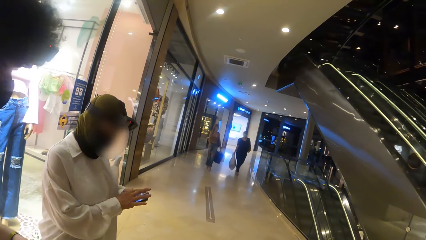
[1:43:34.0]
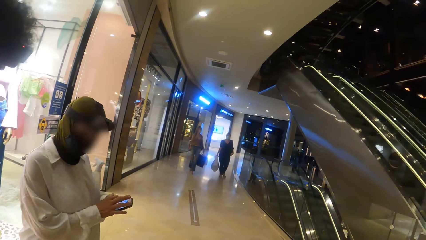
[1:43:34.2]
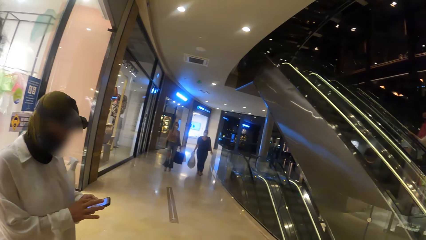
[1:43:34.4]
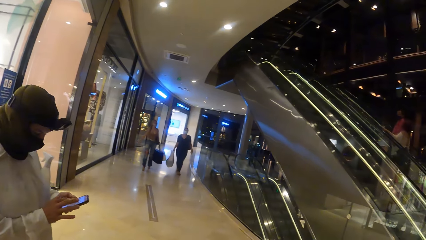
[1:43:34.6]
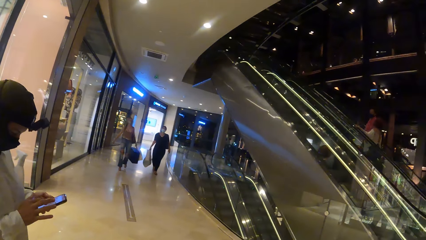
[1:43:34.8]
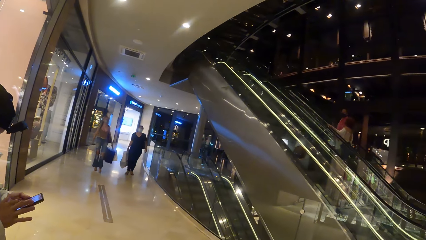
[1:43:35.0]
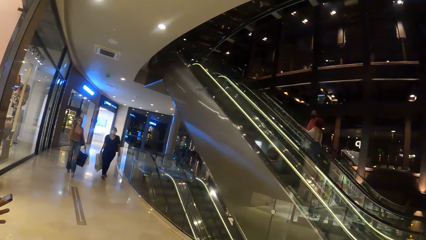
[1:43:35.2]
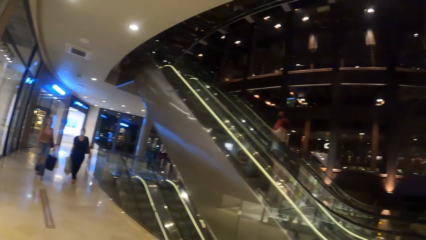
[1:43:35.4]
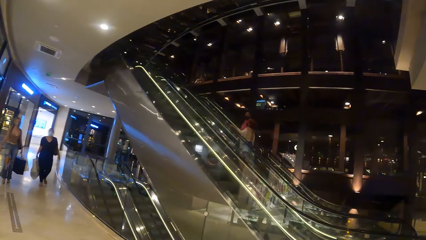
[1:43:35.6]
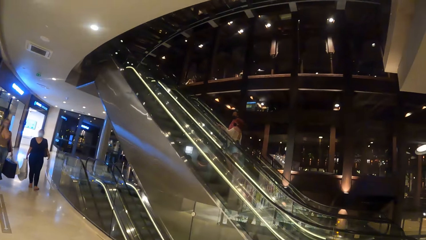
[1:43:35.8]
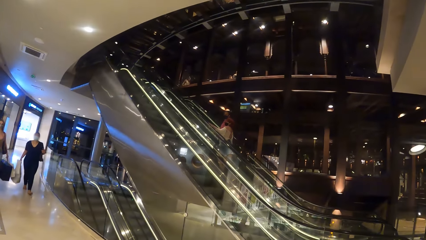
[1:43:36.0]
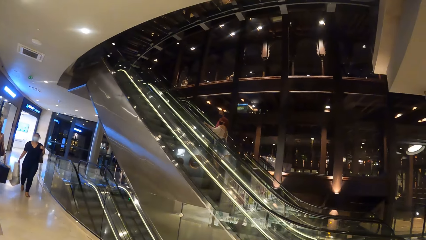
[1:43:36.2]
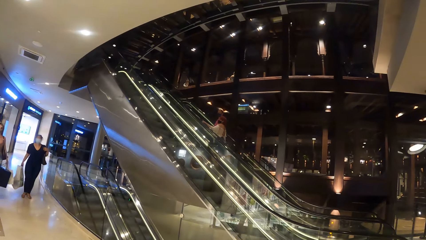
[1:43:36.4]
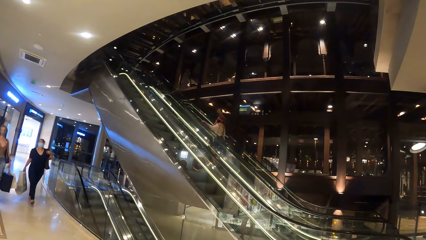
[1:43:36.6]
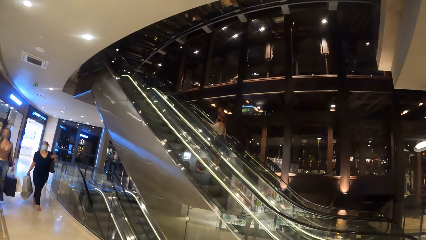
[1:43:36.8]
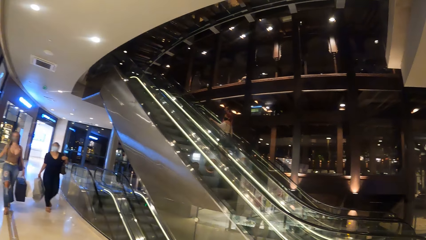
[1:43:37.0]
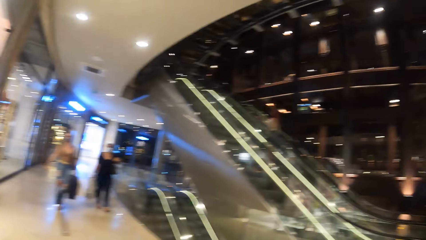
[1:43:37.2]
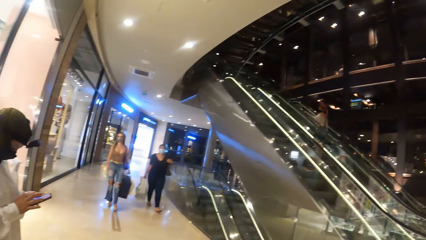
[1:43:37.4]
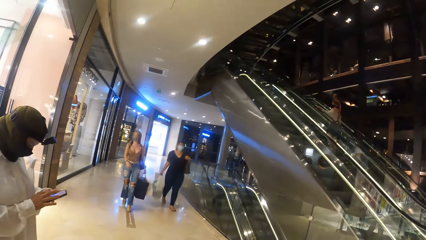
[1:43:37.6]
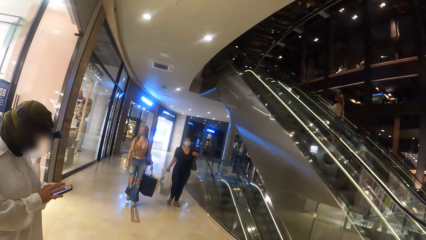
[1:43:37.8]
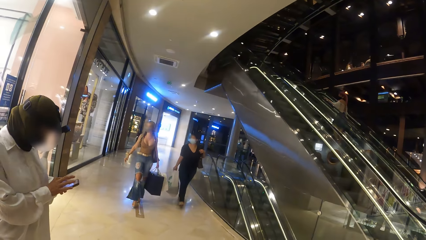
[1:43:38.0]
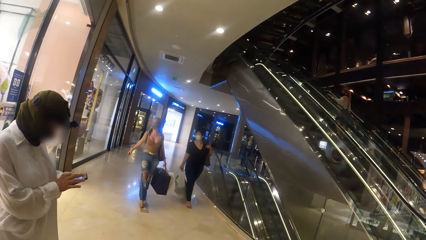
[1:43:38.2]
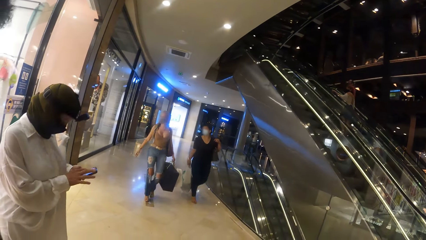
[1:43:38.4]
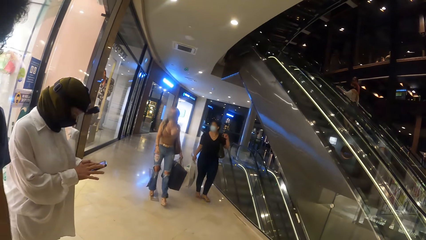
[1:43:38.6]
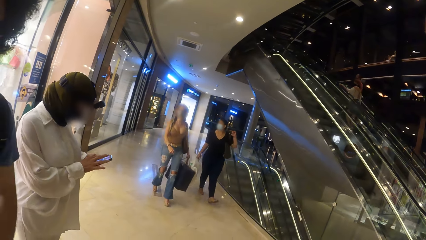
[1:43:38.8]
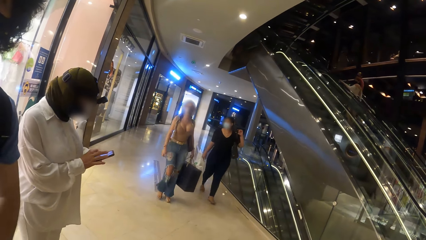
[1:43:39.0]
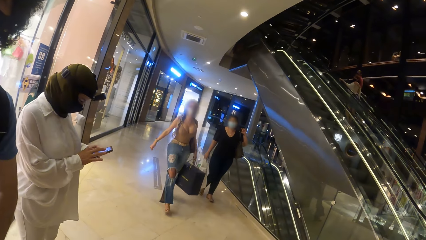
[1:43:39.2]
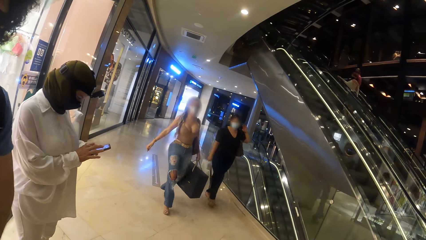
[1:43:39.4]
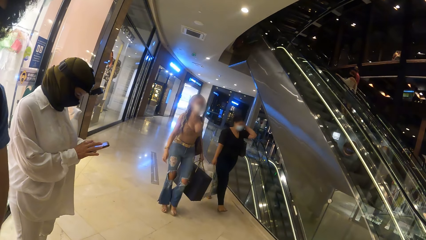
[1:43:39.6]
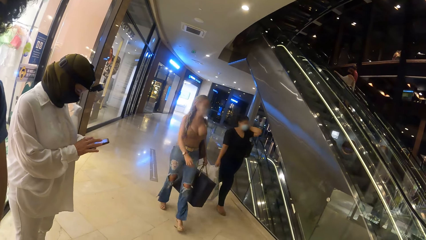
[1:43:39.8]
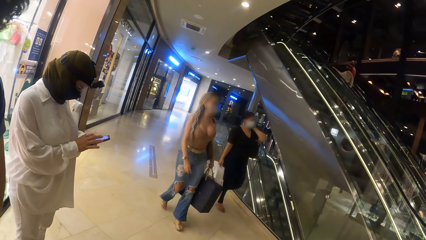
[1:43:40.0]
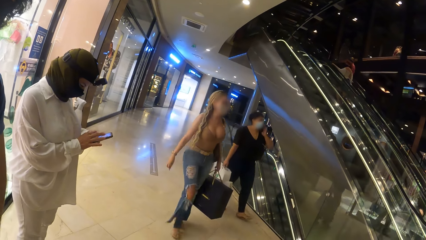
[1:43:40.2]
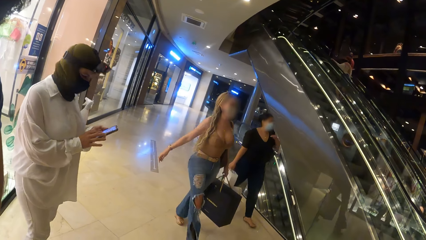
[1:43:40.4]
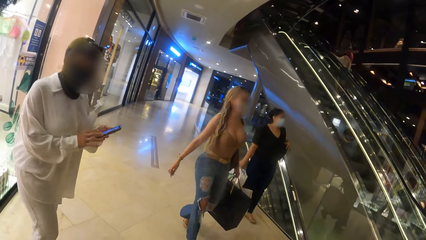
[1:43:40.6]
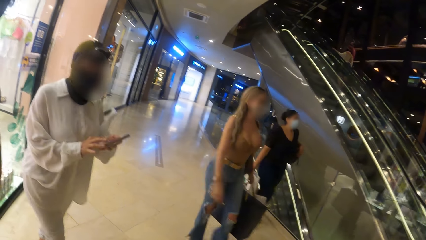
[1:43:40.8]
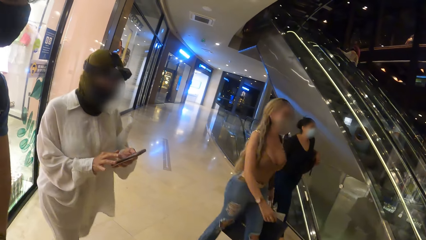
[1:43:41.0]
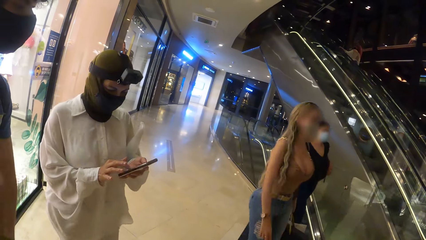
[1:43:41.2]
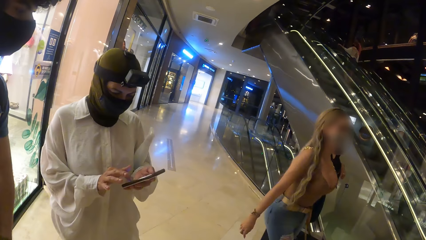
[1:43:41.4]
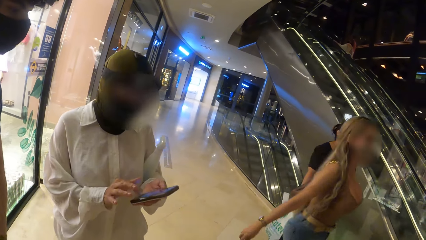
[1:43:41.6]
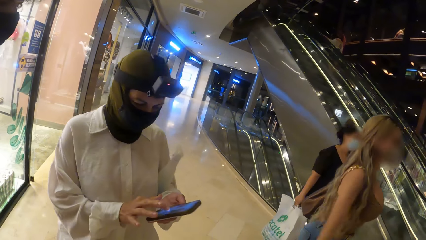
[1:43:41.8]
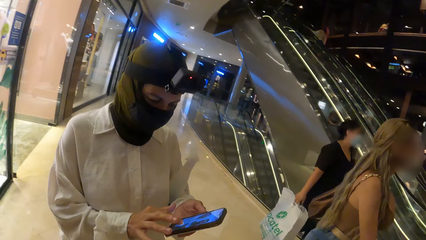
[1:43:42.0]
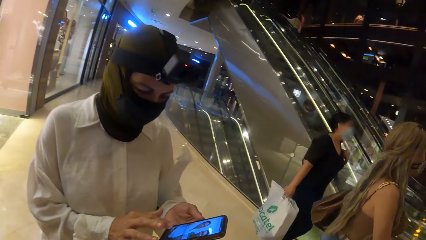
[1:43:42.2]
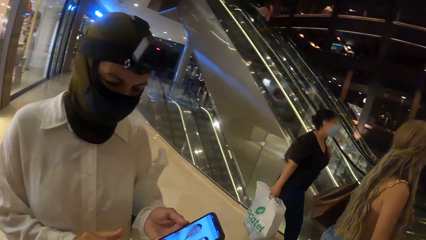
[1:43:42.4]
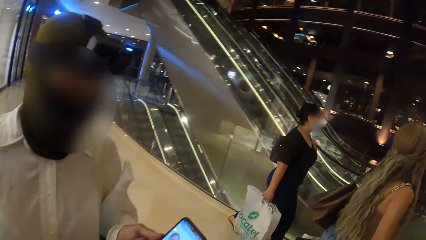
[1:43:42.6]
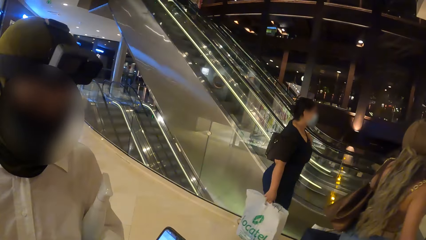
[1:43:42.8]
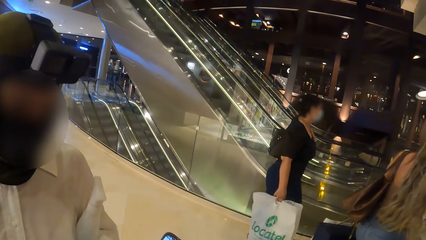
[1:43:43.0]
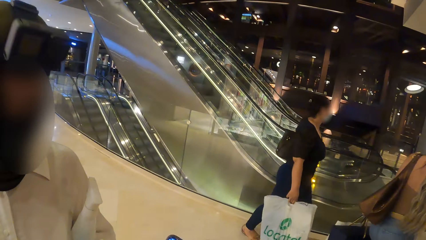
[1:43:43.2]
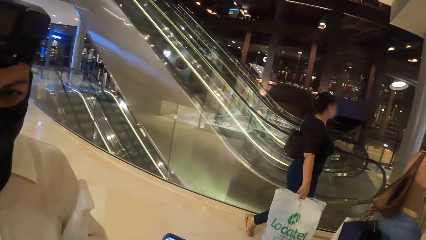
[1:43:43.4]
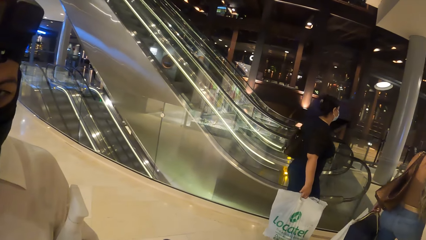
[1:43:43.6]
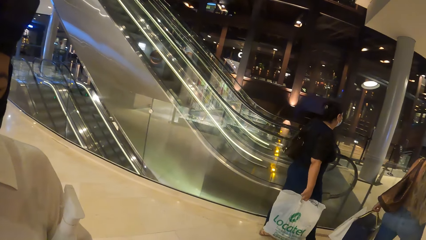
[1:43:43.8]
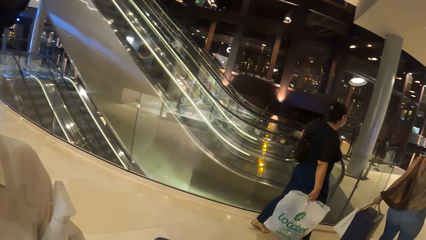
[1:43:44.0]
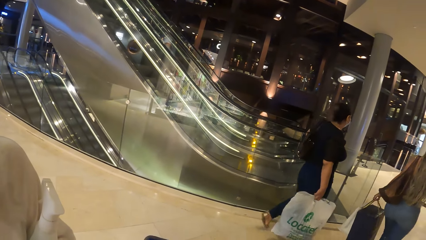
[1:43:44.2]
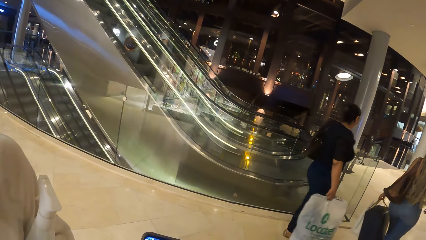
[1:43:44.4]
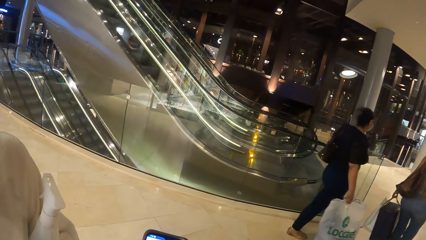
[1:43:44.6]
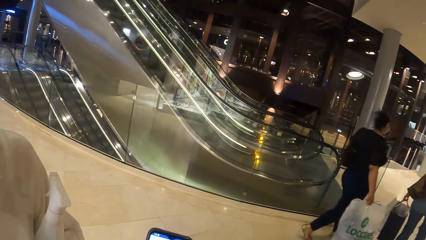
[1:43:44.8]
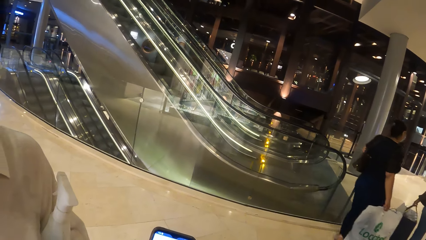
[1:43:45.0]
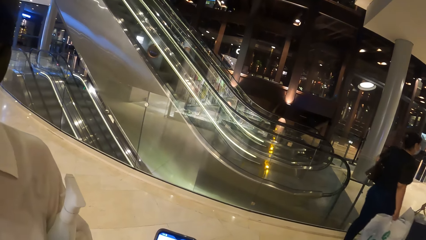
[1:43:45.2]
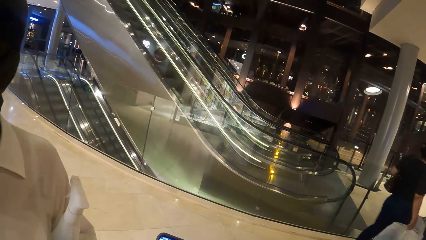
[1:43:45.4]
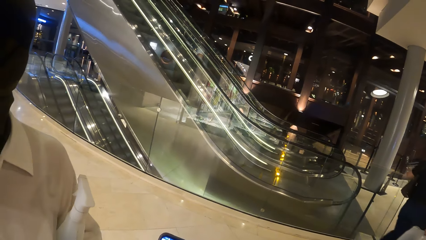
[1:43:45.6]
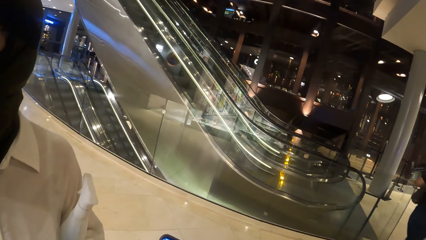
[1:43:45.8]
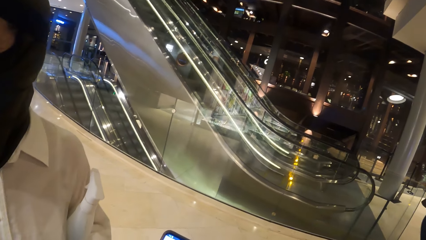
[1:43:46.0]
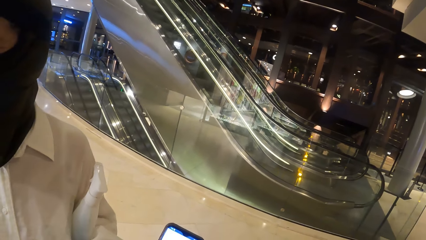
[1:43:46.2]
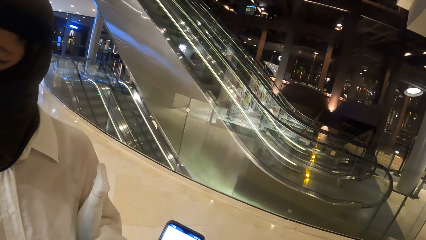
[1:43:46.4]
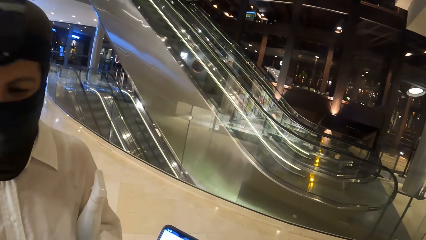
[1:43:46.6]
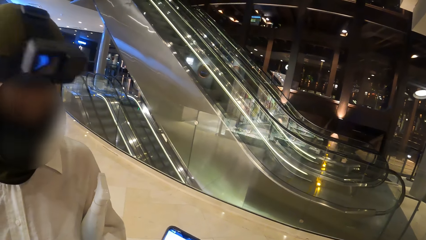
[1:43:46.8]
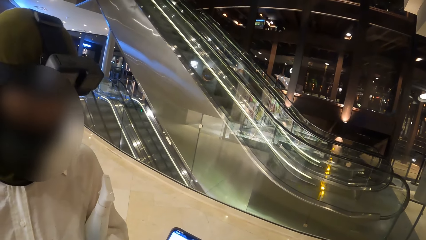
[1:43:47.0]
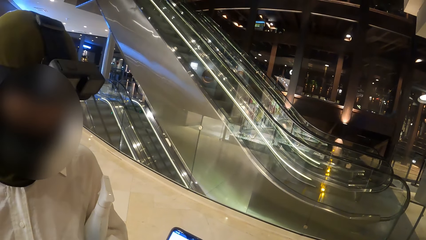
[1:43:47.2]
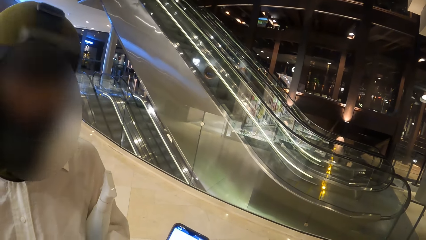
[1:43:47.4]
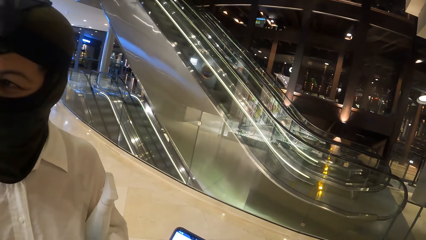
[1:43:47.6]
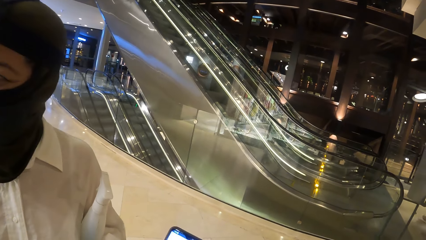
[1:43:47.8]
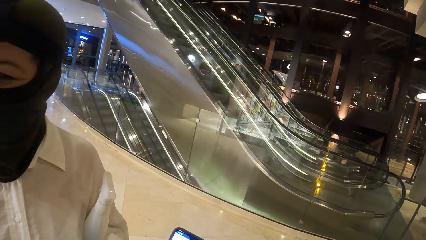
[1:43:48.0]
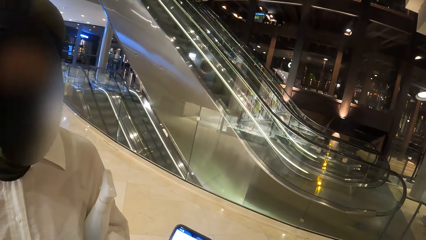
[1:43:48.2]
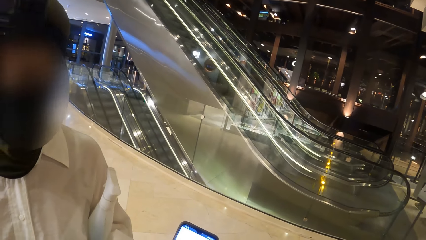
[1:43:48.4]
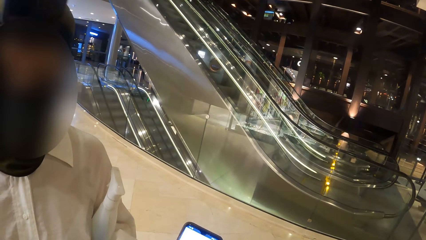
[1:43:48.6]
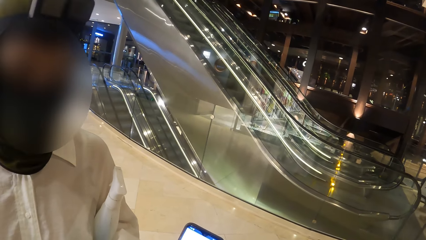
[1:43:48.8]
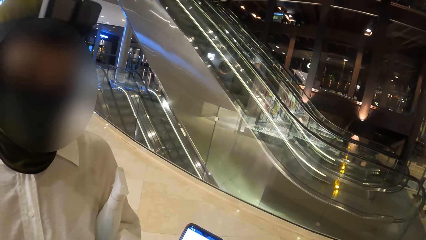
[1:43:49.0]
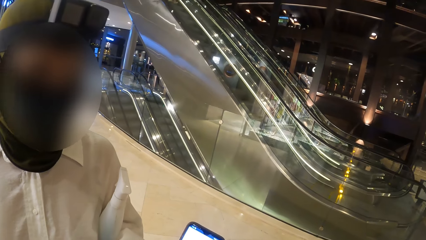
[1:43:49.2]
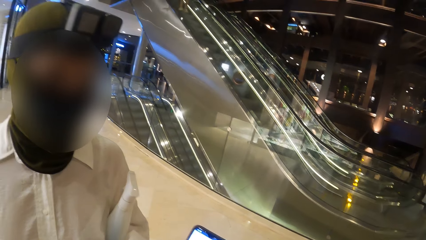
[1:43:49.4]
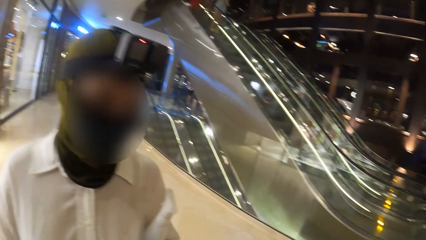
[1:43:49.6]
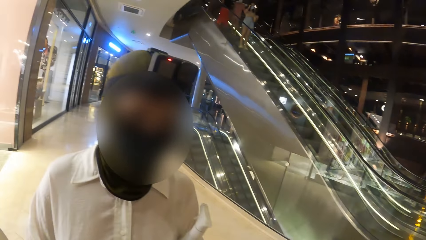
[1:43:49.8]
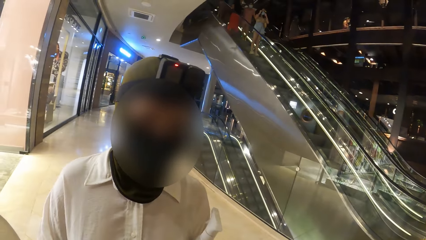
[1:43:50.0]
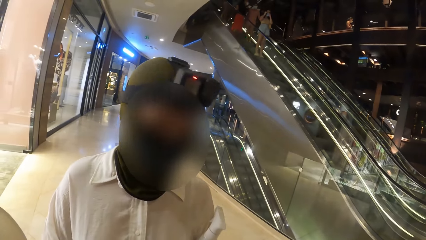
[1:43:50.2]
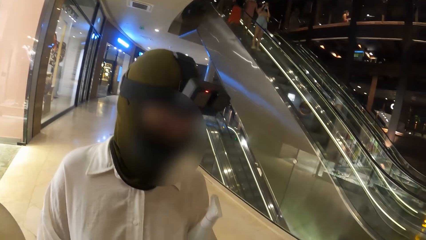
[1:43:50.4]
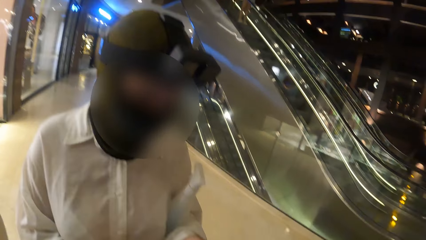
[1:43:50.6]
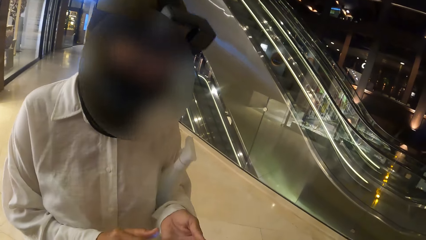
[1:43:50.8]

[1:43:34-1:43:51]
The camera wearer looks around. A woman adjusts her handbag with her left hand. Another woman moves towards the camera wearer with the phone in her hands. Another woman walks around. The second woman shows the phone to the camera wearer with her left hand. The camera wearer looks around.
